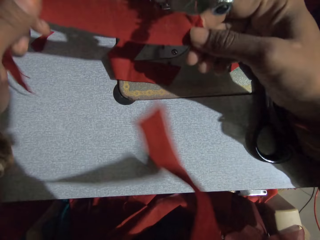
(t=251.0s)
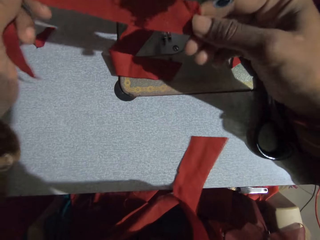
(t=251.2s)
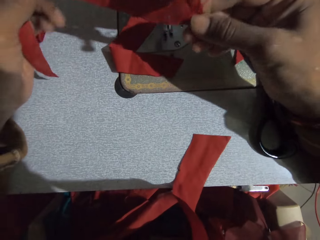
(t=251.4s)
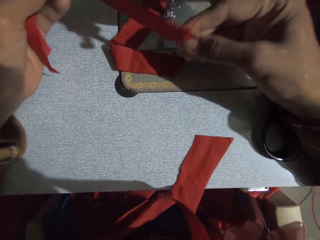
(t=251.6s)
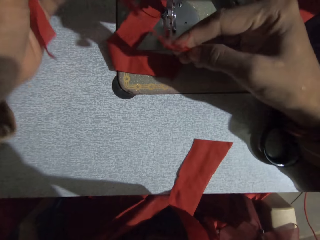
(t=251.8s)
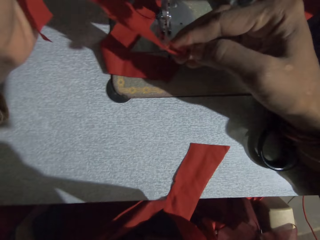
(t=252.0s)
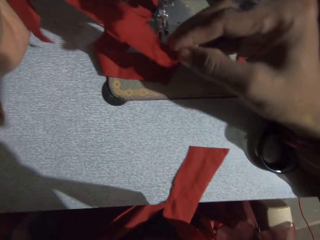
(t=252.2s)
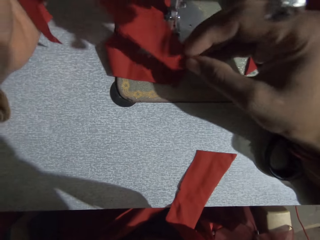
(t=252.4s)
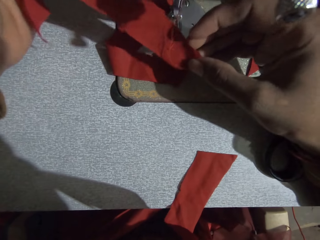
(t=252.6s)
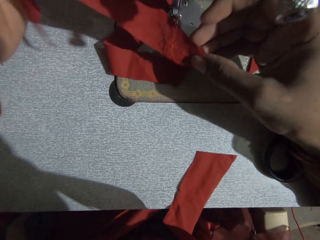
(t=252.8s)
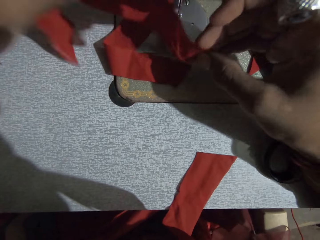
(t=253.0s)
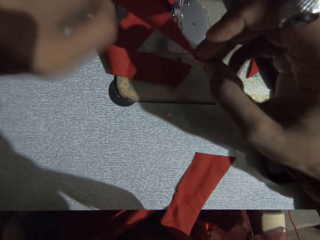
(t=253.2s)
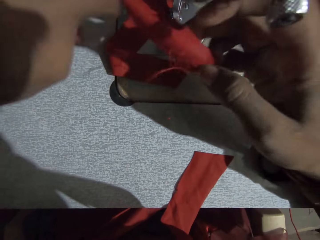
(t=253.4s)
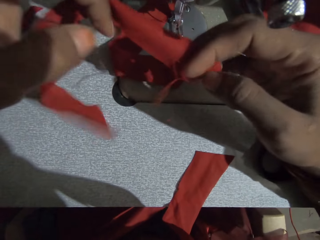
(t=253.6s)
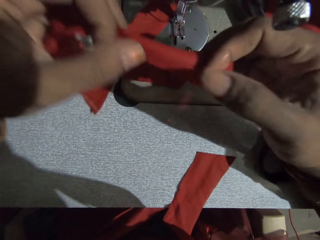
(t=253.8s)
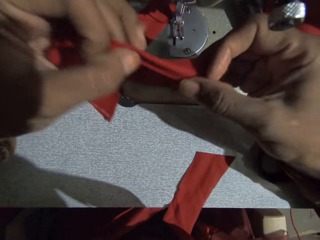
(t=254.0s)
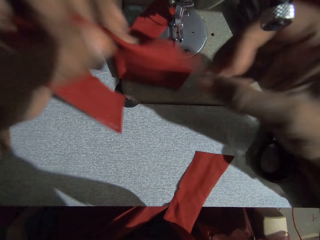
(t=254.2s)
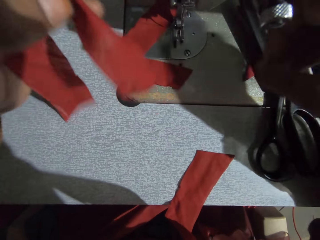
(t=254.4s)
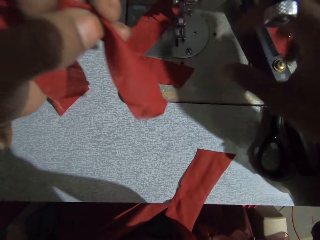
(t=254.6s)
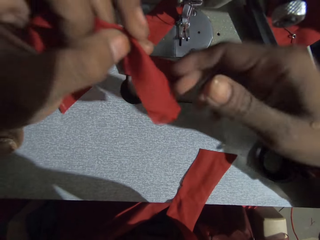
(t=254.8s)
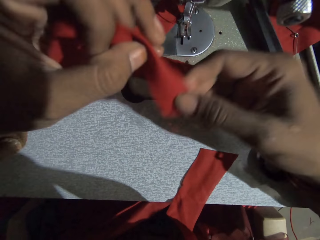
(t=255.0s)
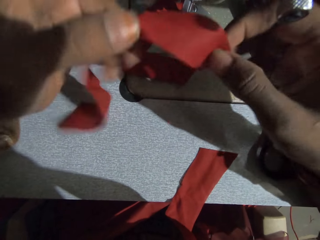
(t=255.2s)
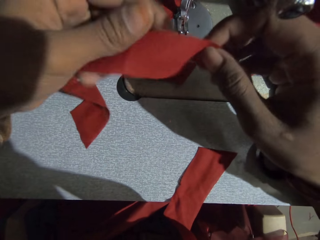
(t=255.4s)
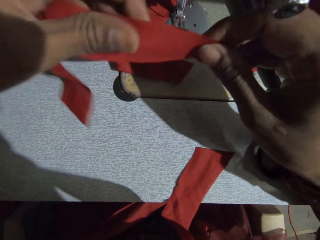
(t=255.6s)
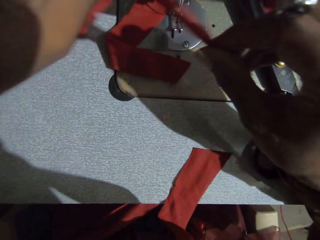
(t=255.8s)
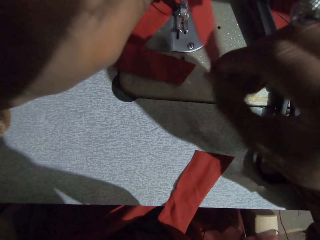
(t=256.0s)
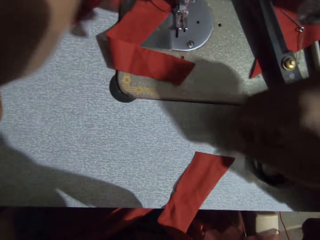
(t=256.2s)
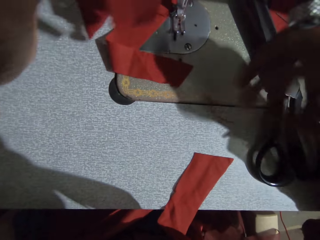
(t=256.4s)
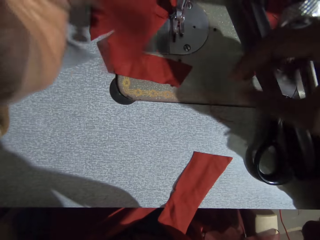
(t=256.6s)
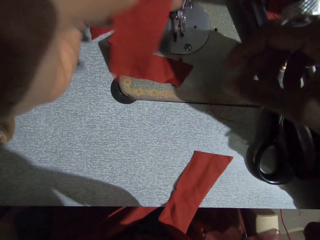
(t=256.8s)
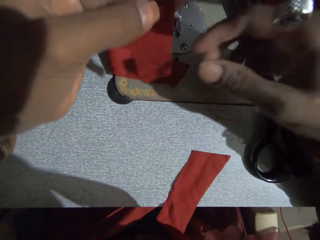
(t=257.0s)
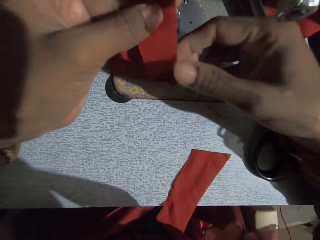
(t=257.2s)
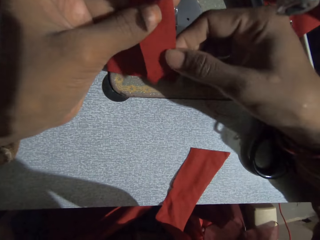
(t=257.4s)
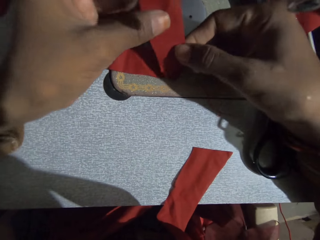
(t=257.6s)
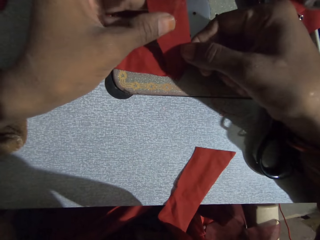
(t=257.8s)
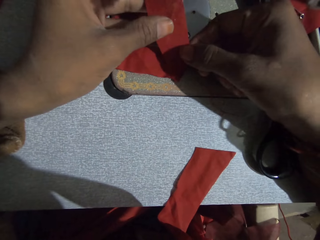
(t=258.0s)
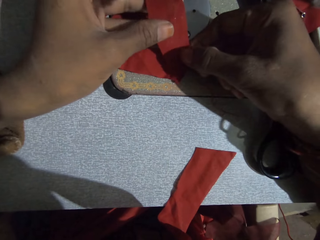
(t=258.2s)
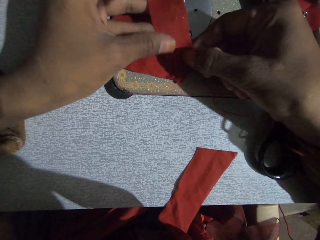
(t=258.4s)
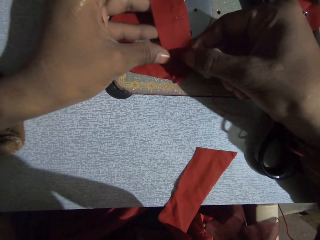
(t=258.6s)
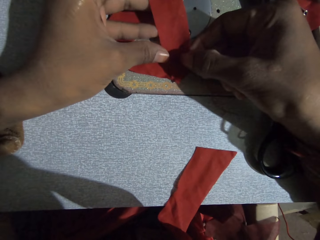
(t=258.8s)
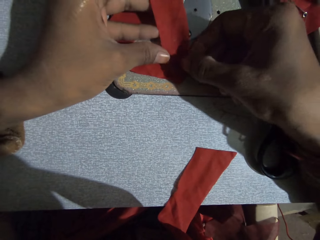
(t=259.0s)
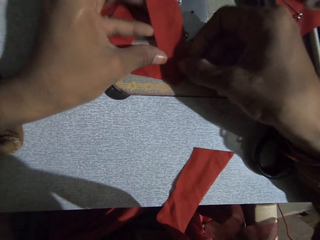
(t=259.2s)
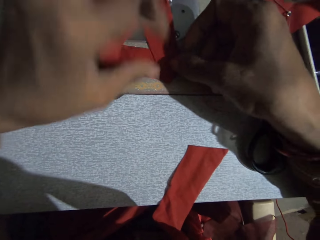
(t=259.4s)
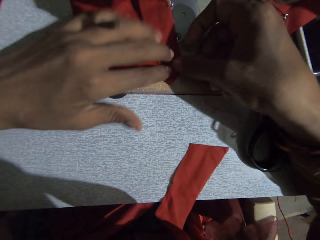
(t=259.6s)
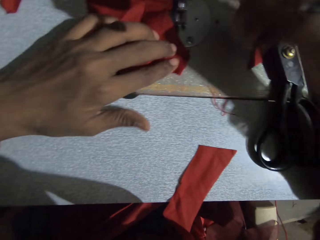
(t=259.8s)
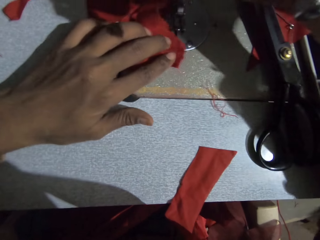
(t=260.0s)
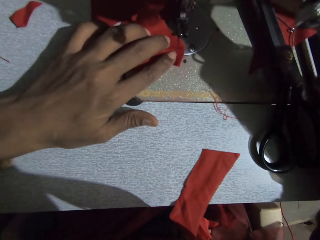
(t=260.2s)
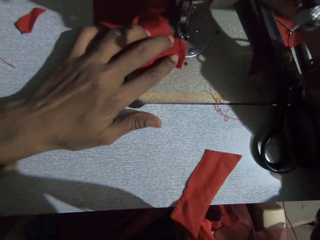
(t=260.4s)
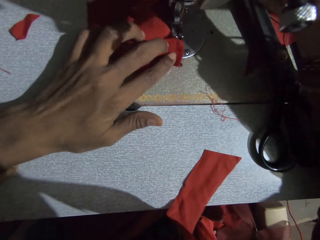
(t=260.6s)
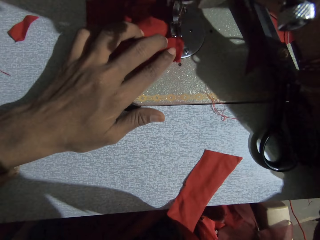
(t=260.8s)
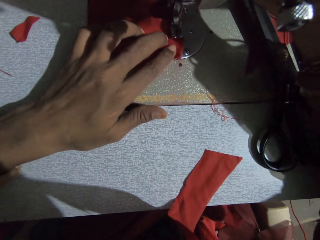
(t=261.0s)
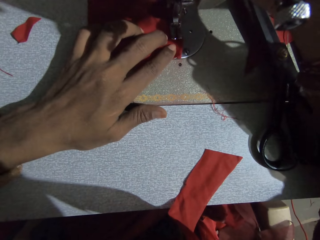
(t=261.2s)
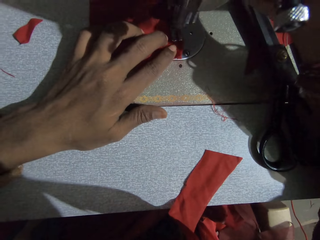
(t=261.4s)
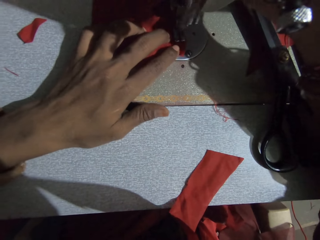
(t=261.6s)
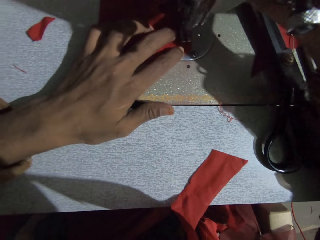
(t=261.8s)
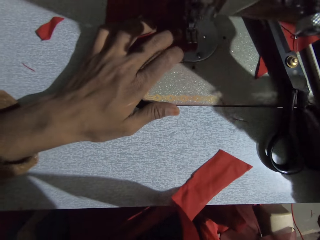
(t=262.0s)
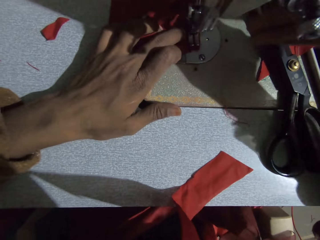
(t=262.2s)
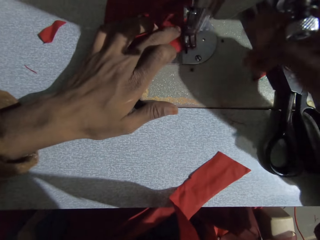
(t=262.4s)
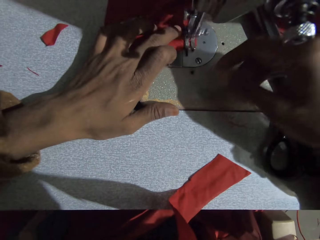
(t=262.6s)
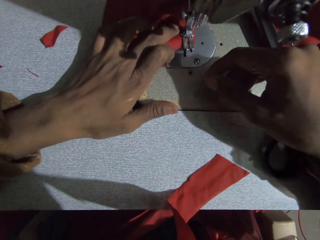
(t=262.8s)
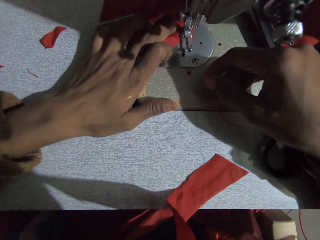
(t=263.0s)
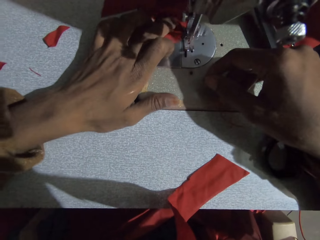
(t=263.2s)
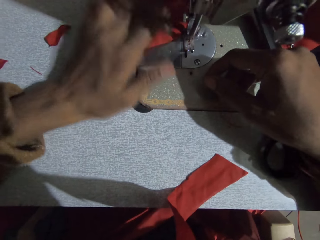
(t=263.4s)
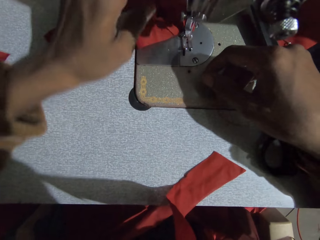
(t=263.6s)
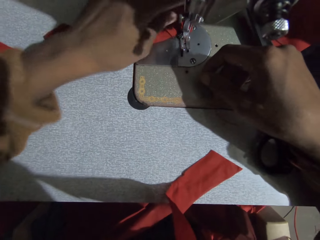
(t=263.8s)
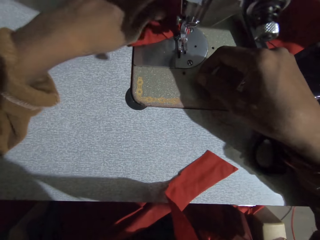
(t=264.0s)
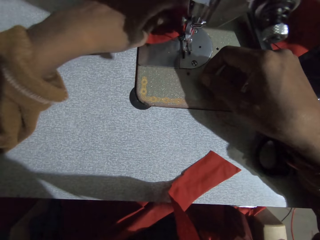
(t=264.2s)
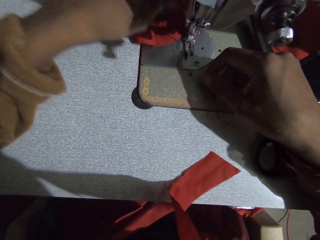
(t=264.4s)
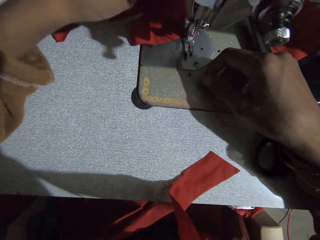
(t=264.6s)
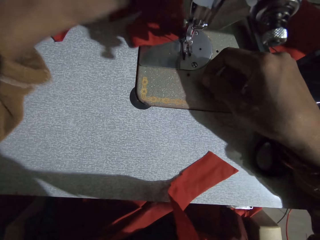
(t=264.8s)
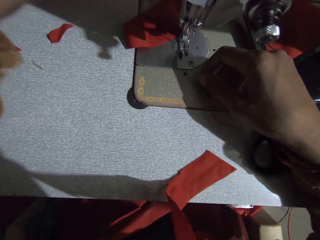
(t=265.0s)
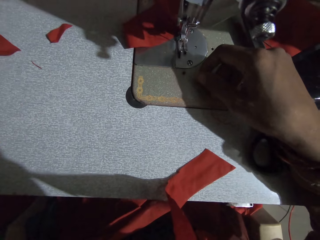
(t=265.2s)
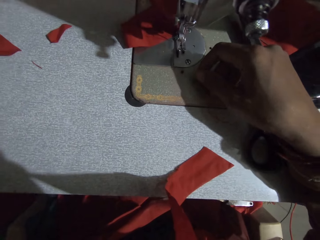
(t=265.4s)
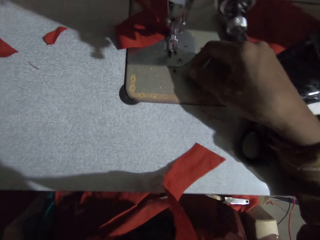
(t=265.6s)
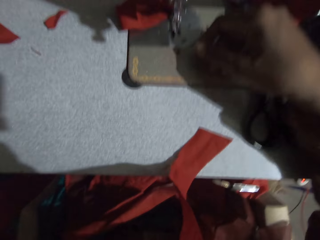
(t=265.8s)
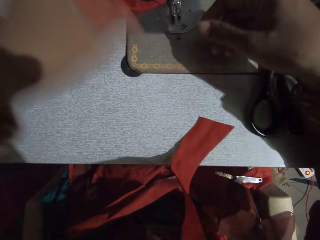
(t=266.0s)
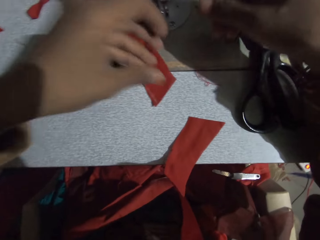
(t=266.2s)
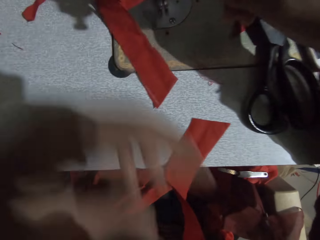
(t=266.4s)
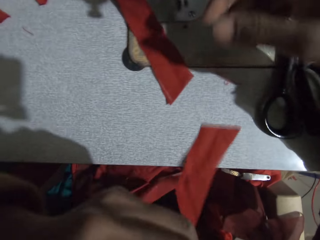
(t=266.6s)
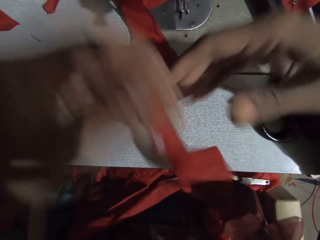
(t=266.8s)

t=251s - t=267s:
The camera wearer folds a piece of cloth. They join the cloths. They move the cloth on the sewing machine. They stitch the cloth on the sewing machine. They put the cloth on the sewing machine table. They pick the cloth from the mouth.

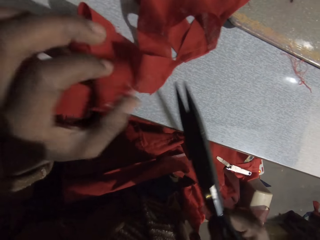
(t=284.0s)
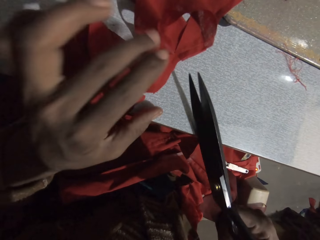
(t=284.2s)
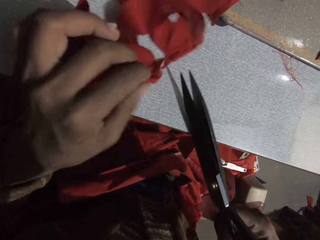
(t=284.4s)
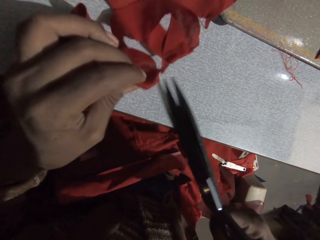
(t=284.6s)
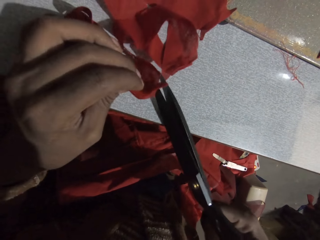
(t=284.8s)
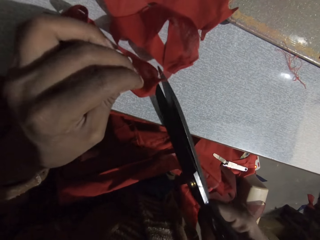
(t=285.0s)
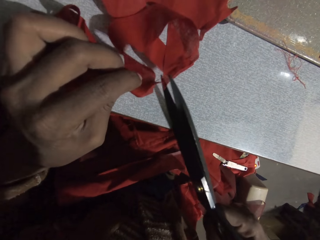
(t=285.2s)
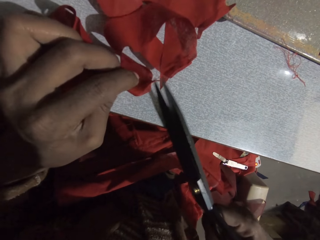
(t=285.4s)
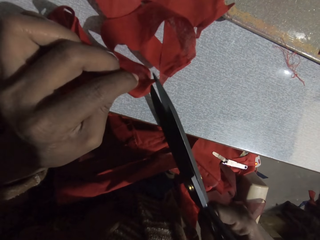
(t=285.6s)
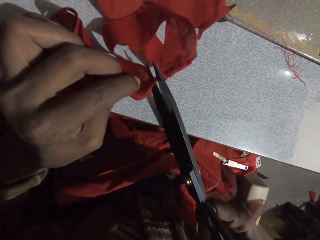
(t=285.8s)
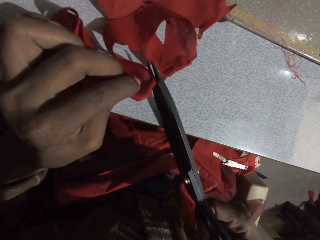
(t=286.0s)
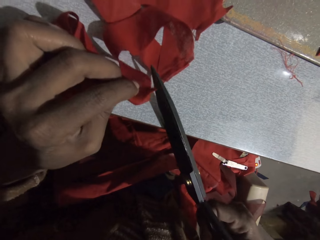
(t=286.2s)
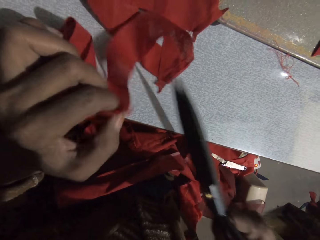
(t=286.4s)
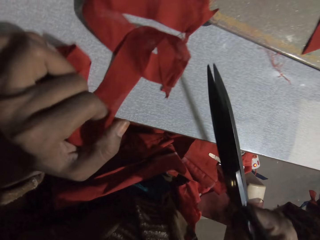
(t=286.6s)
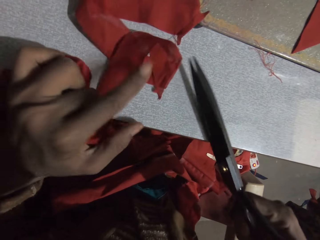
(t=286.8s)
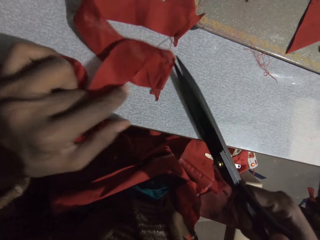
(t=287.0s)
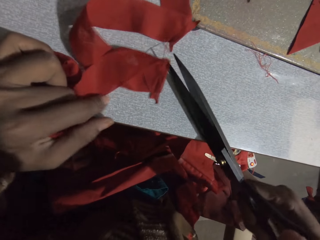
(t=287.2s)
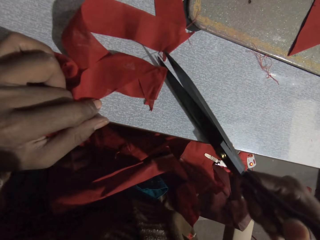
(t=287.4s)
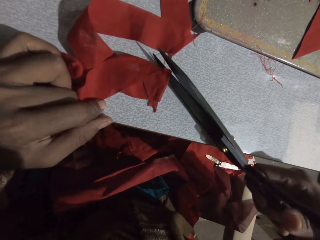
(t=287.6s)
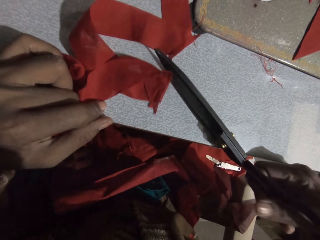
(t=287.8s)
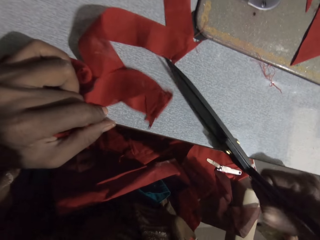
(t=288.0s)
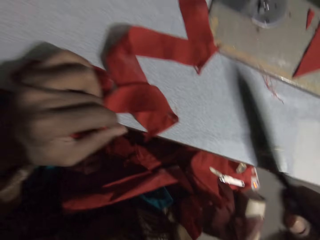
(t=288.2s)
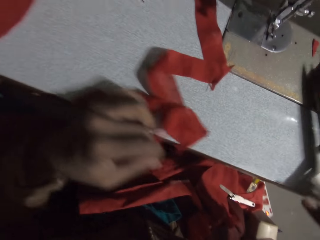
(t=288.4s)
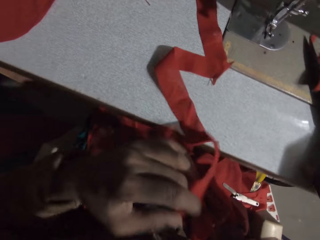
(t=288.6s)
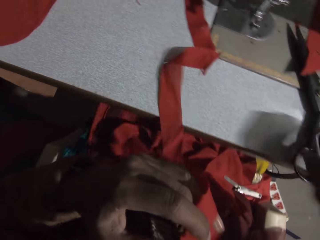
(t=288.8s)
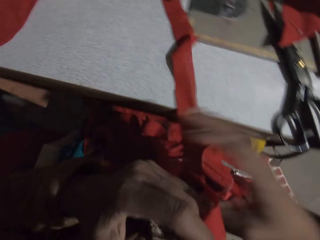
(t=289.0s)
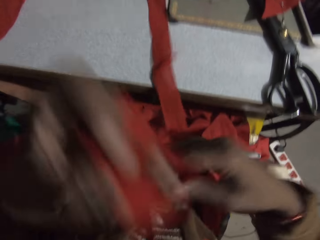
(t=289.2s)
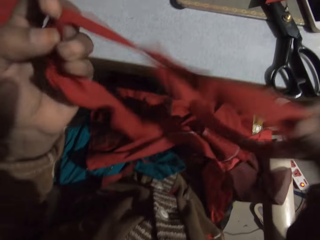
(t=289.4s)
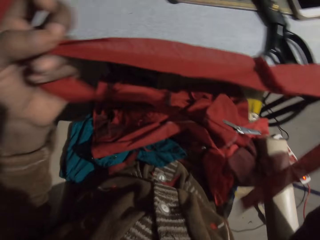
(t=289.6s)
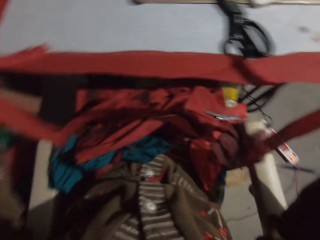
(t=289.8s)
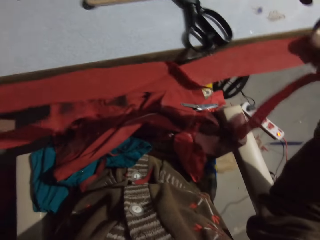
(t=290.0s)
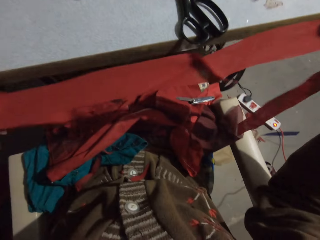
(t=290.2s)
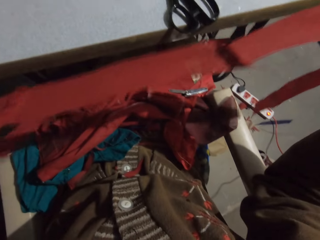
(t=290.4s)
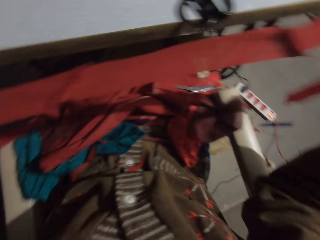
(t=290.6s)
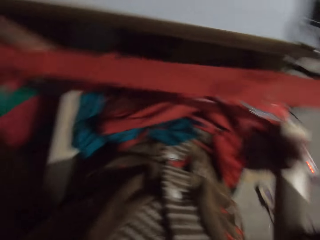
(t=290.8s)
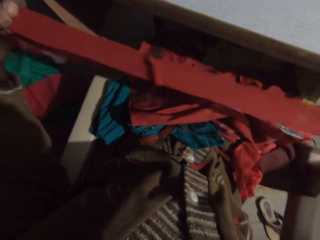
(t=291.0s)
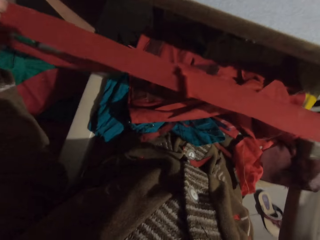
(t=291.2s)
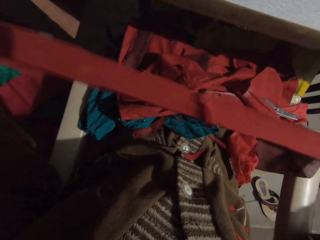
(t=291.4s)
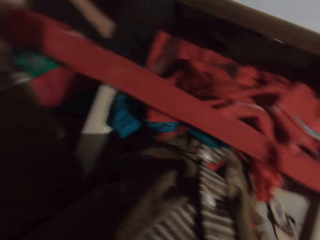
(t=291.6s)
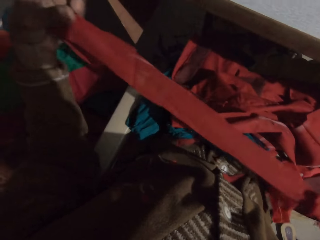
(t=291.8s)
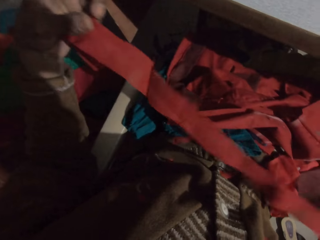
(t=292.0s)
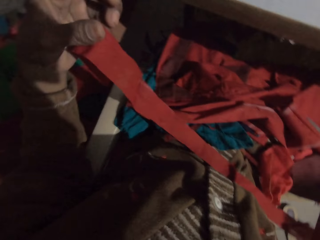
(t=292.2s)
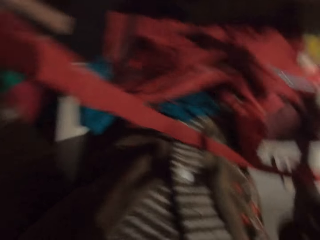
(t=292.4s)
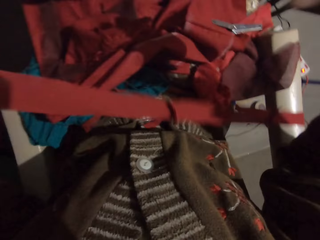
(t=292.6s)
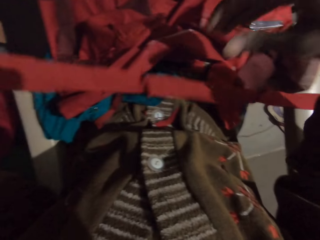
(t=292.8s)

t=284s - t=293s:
The camera wearer cuts a thread. They put the scissors down. They straighten the fabric.
